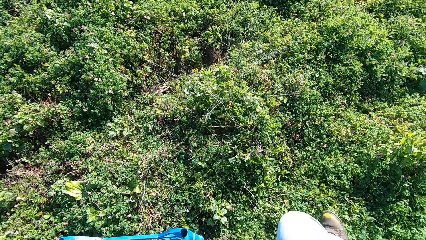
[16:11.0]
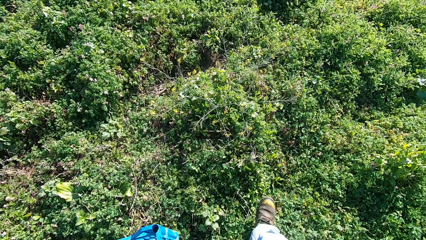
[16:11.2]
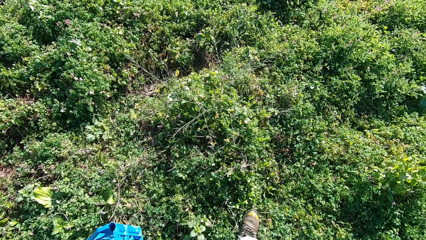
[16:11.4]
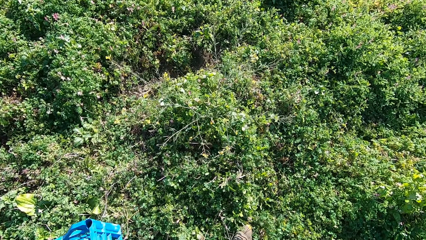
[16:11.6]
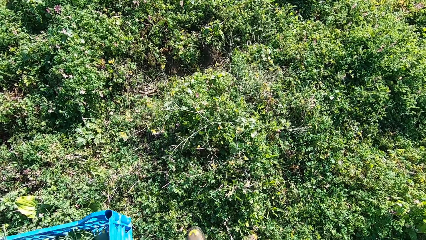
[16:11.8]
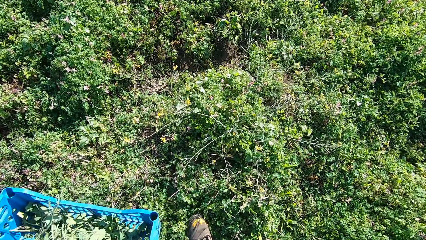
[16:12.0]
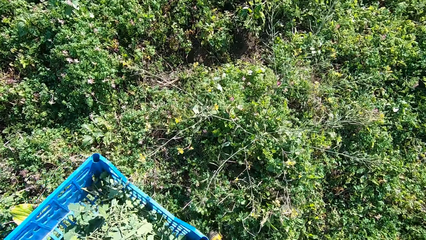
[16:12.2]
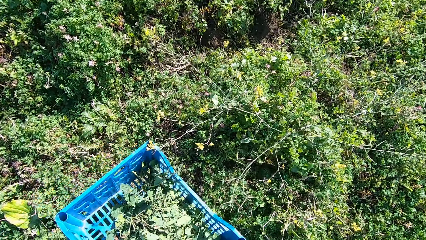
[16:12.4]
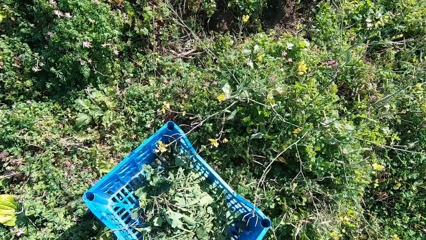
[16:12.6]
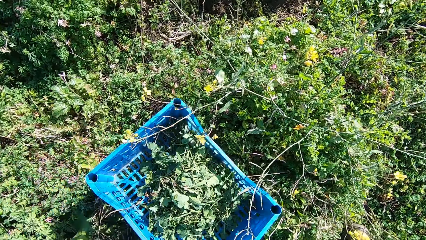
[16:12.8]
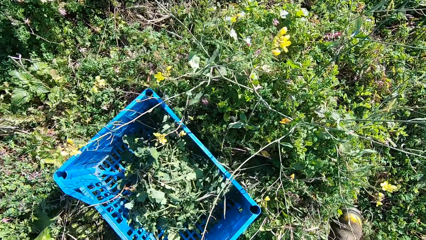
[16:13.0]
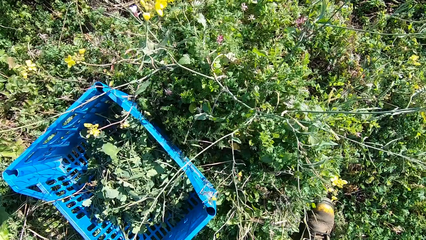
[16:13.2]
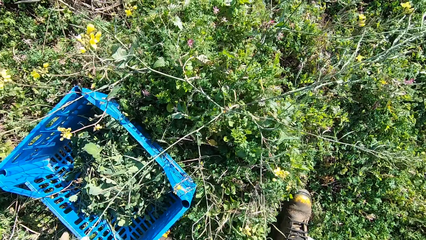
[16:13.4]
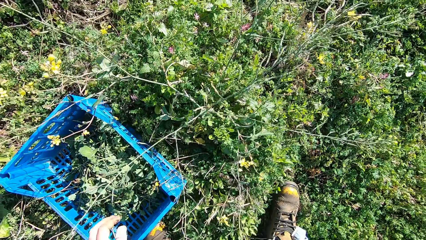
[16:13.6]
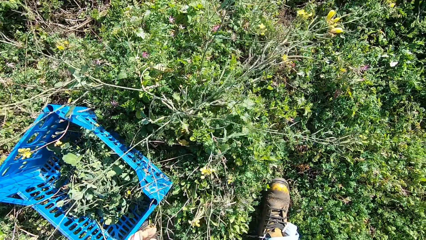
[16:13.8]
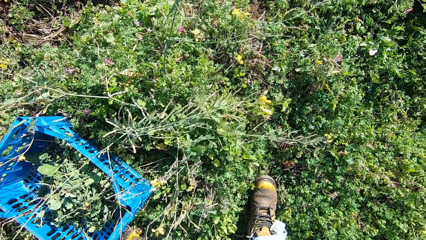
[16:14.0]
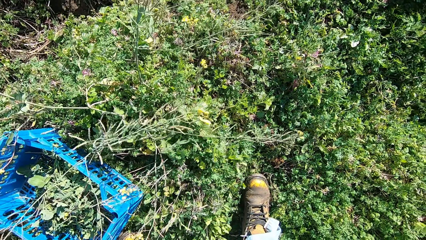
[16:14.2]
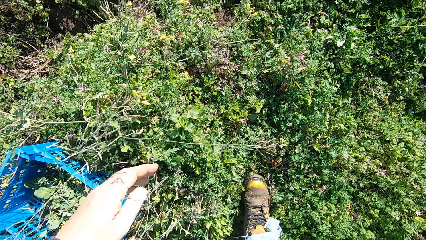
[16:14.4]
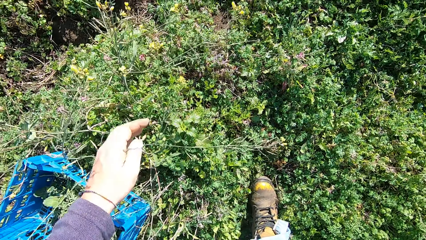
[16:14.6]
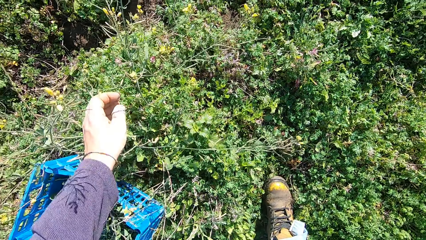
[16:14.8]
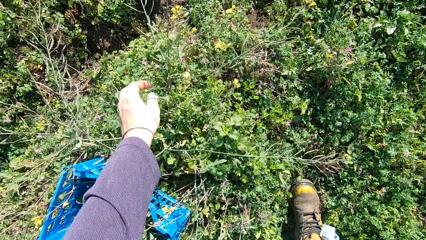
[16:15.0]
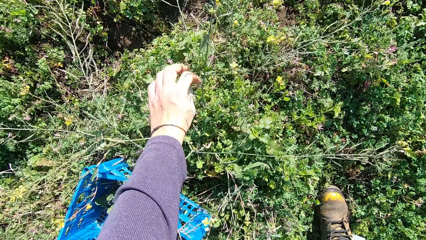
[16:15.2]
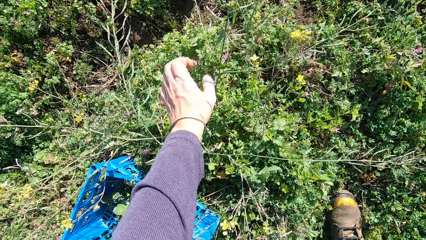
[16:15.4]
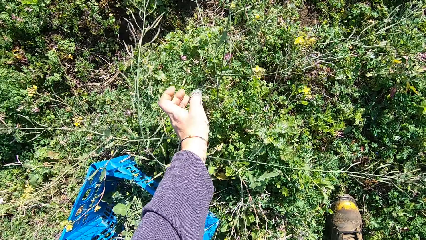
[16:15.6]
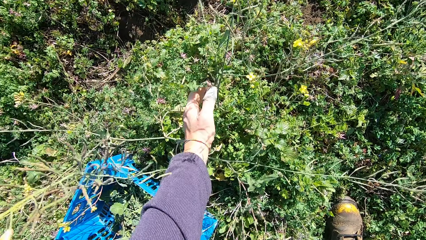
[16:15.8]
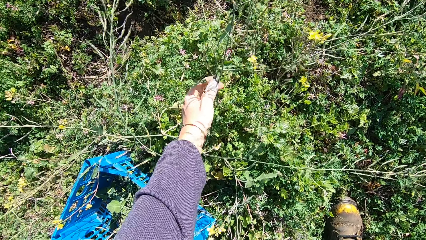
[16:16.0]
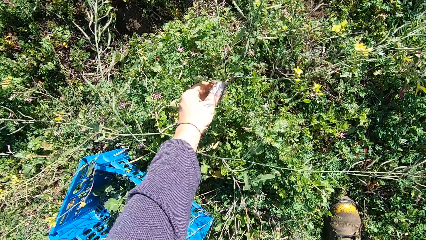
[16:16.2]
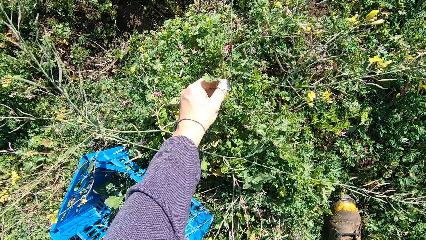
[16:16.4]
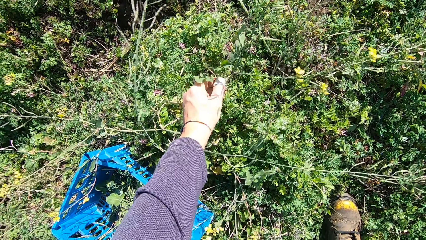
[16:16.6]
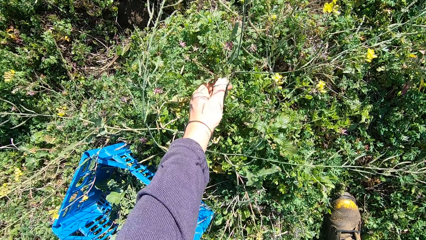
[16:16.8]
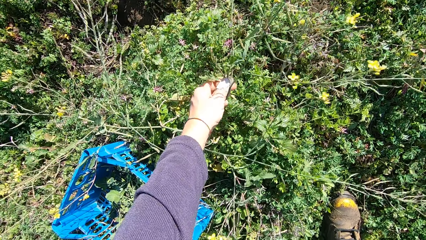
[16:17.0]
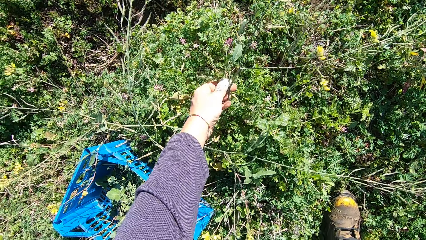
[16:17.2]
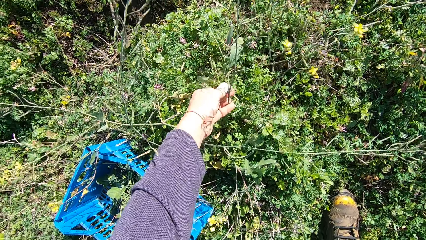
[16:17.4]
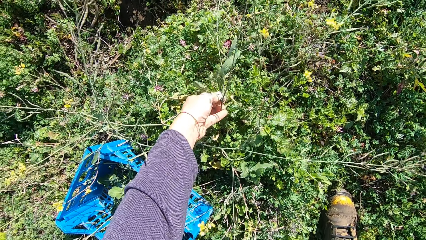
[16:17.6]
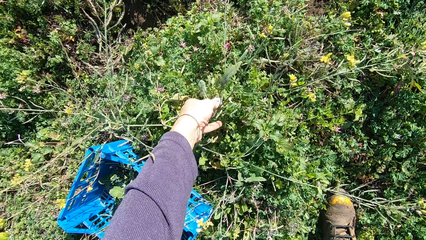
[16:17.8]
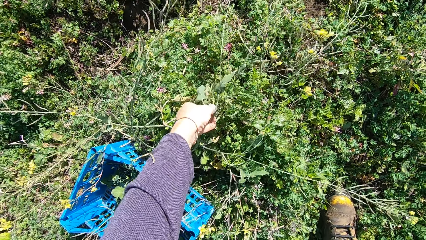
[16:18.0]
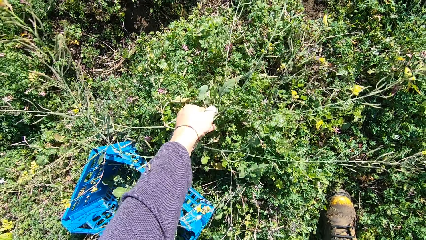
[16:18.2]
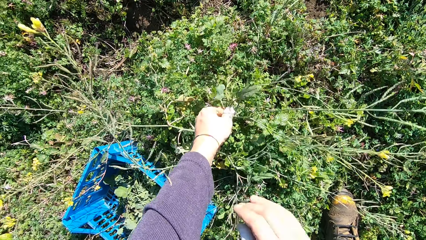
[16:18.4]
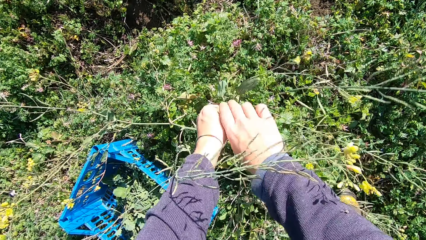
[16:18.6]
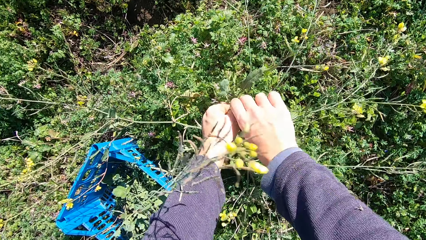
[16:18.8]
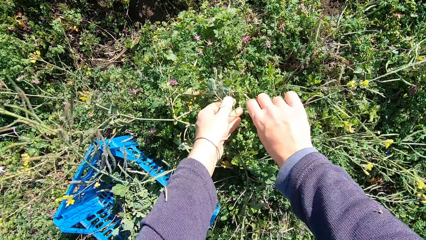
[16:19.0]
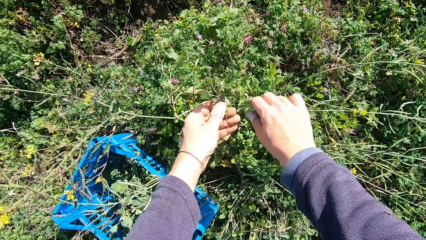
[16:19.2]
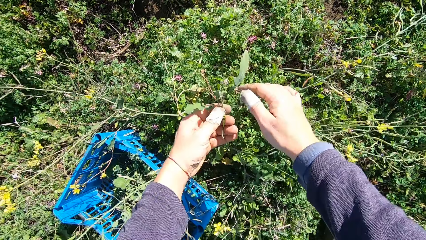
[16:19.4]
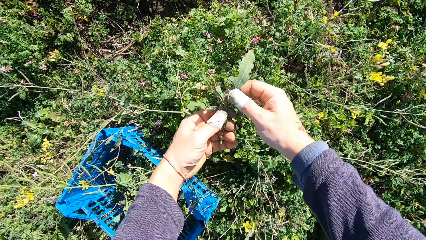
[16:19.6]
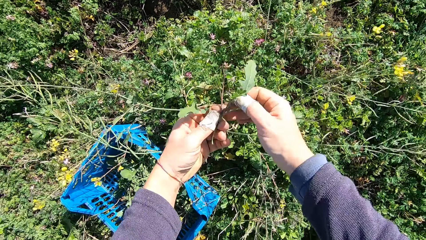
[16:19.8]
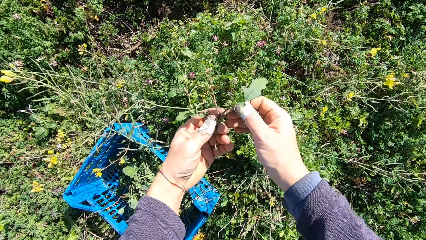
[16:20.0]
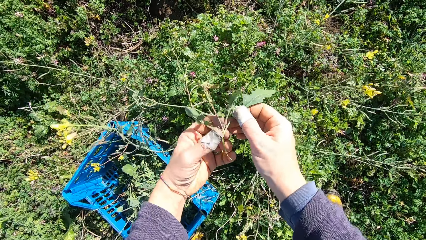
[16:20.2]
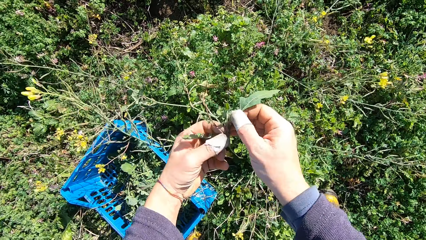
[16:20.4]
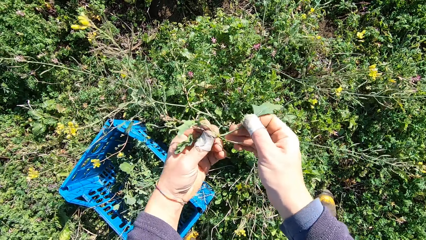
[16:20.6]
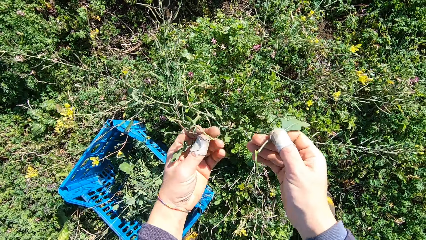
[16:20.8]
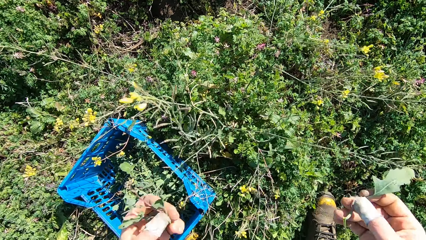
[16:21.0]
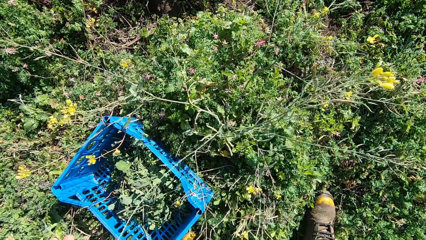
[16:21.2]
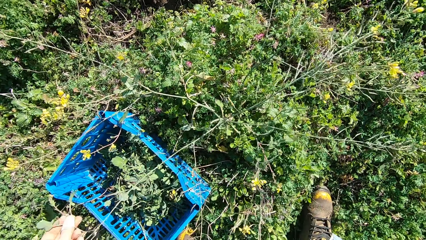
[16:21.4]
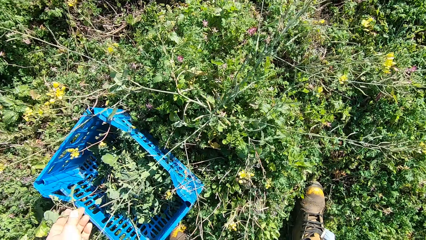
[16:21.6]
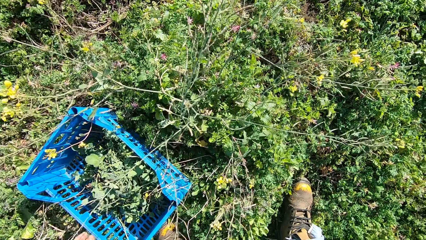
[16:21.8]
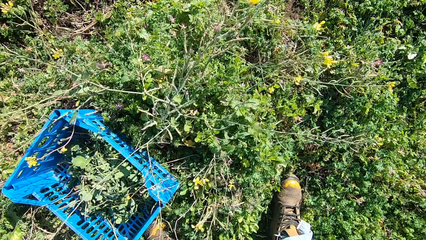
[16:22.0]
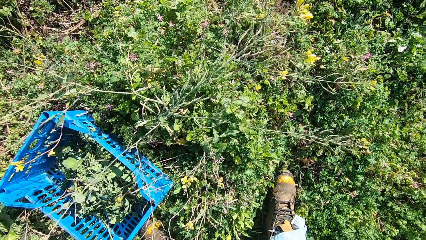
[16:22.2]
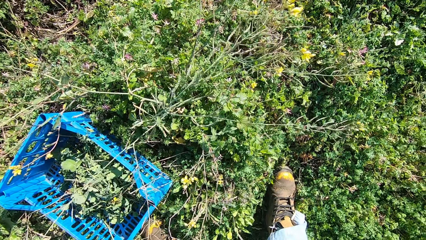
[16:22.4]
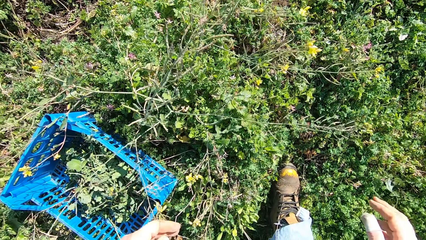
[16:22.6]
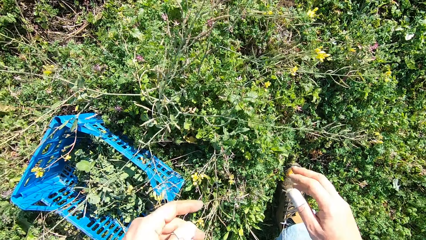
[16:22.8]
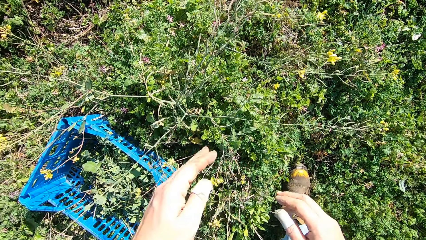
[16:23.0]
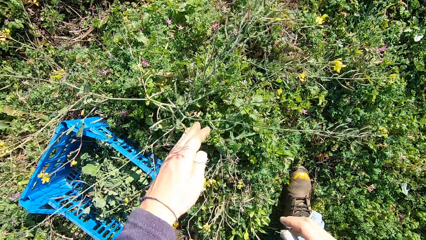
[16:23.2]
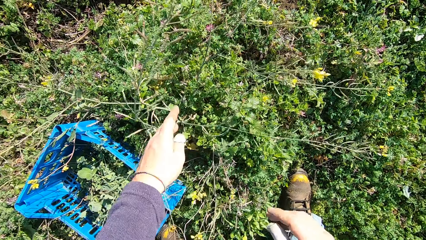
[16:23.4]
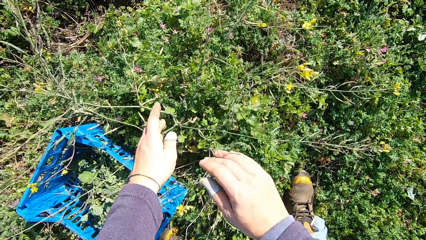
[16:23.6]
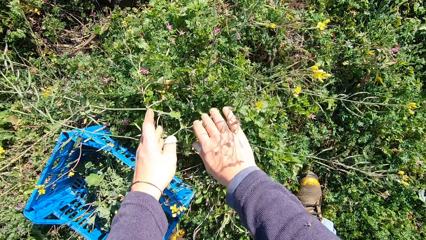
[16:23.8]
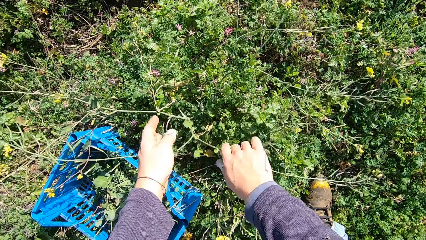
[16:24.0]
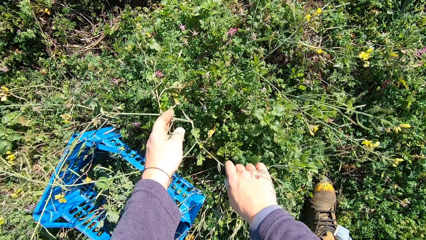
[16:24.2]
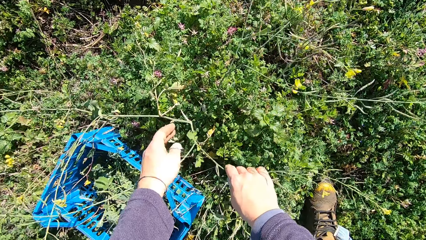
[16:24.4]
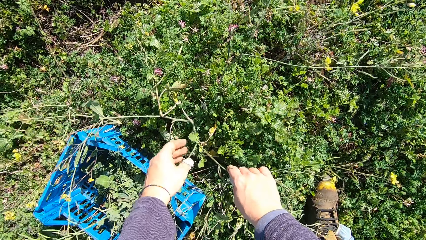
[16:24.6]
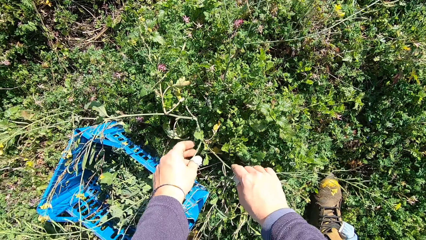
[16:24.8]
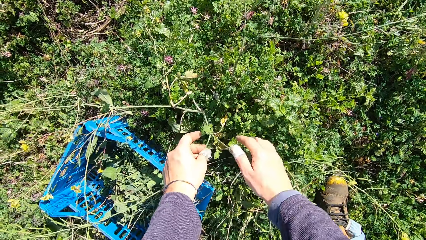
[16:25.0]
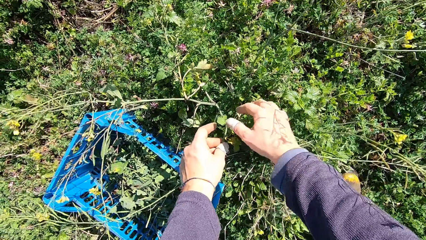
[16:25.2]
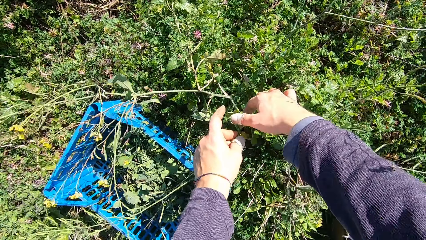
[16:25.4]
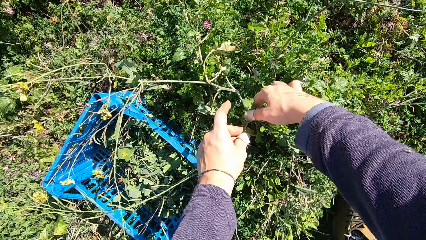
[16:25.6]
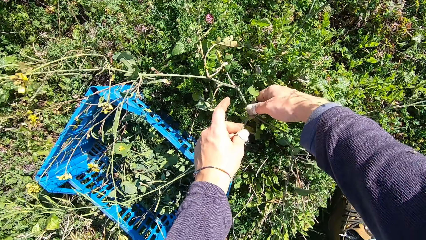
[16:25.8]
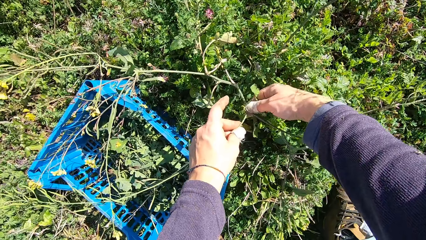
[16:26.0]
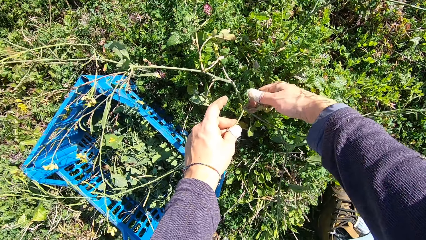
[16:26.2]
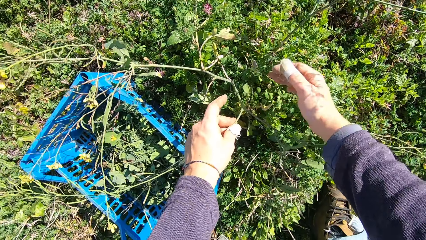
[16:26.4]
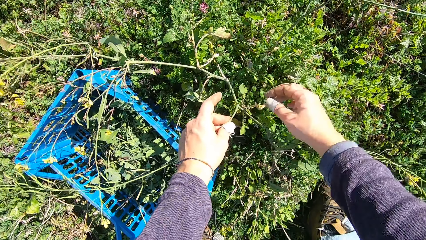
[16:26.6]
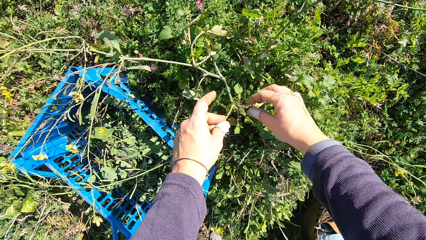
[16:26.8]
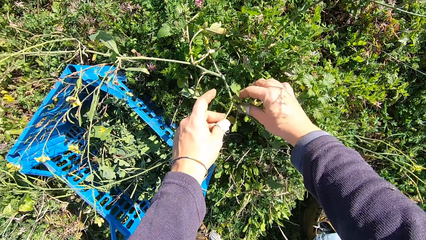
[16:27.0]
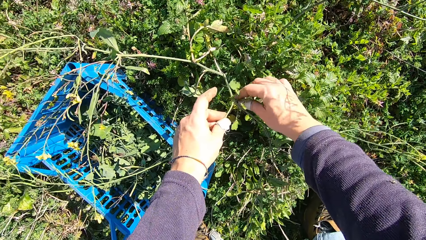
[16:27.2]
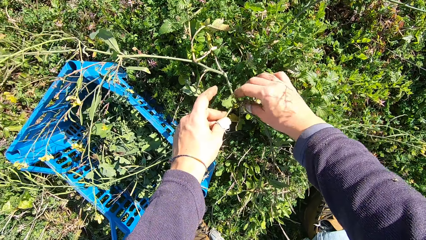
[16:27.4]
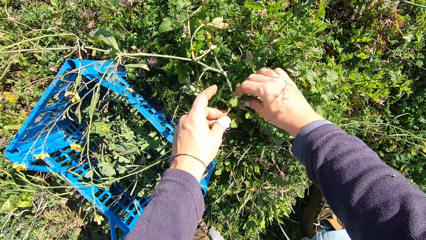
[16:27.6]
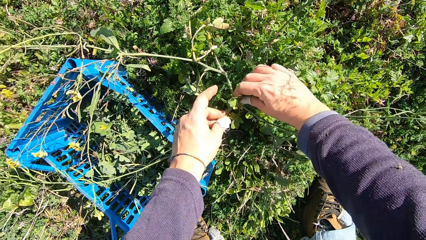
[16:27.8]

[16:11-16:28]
The camera wearer drops the basket on the ground. He cuts the stem from the plant with his hand. He cuts the stem into two with his hand. He drops the stem in the basket. He cuts leaves with a hand.
